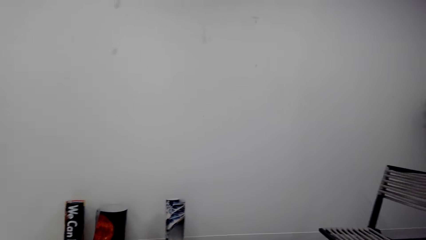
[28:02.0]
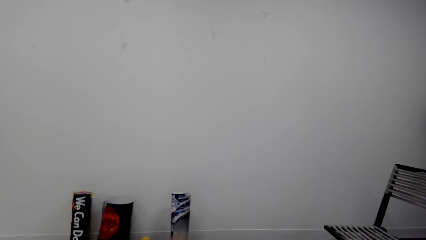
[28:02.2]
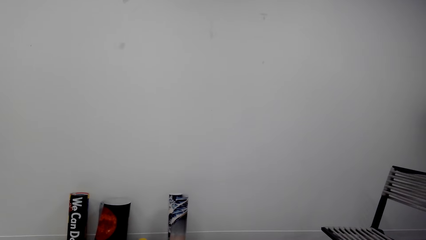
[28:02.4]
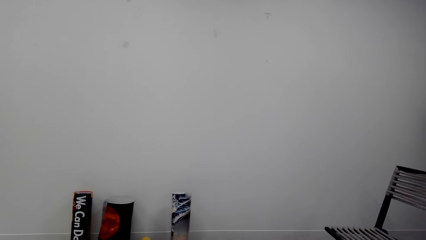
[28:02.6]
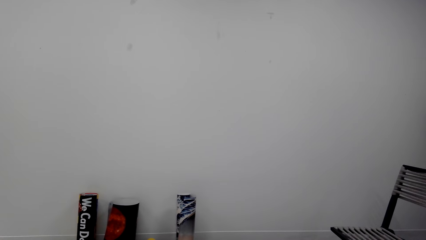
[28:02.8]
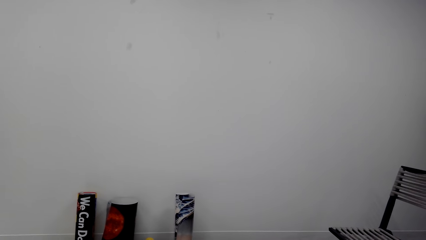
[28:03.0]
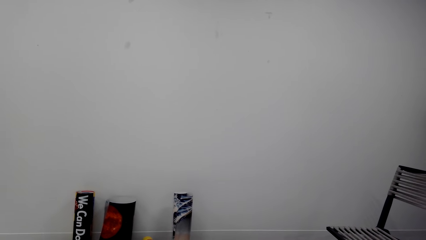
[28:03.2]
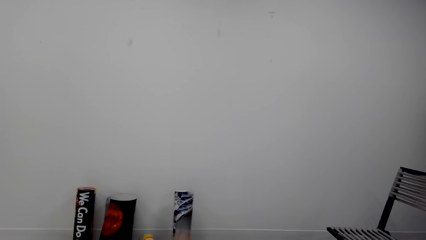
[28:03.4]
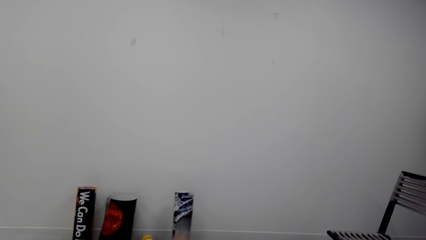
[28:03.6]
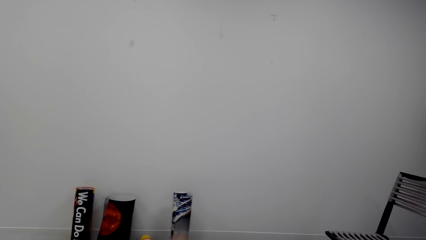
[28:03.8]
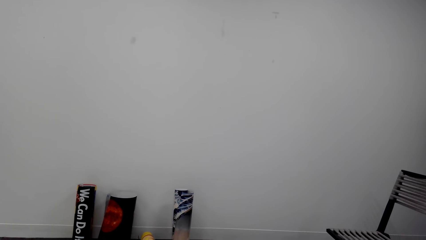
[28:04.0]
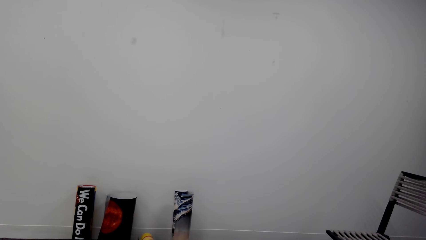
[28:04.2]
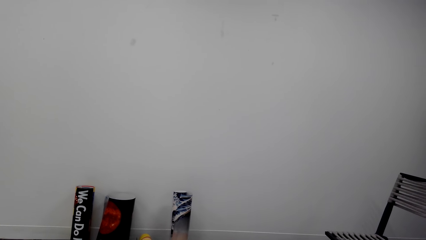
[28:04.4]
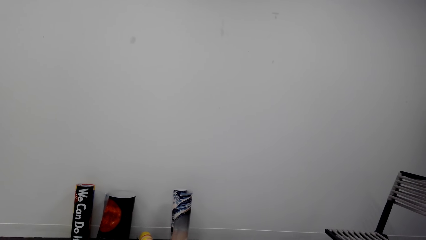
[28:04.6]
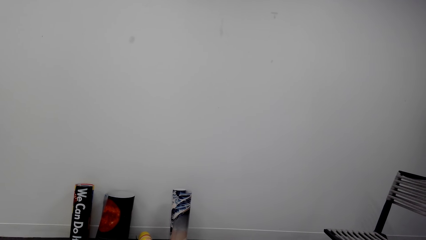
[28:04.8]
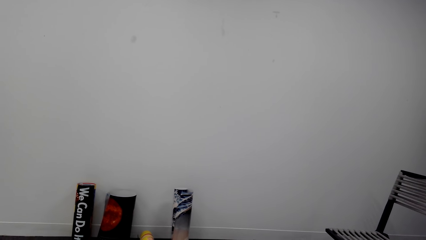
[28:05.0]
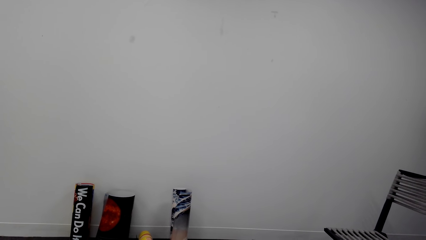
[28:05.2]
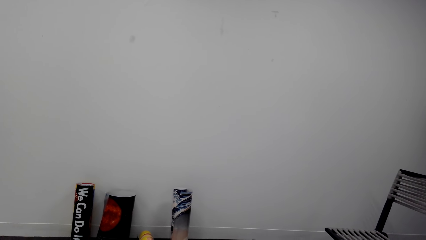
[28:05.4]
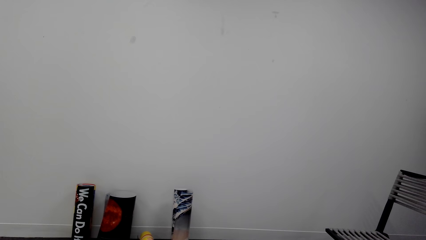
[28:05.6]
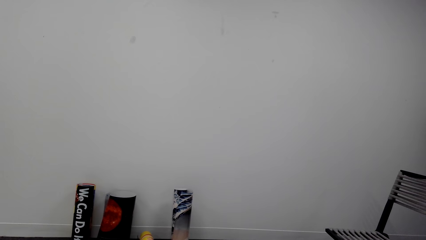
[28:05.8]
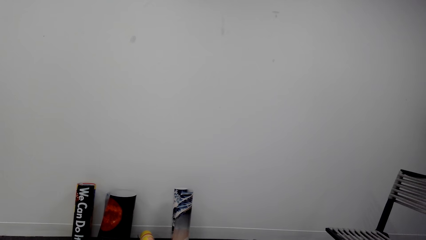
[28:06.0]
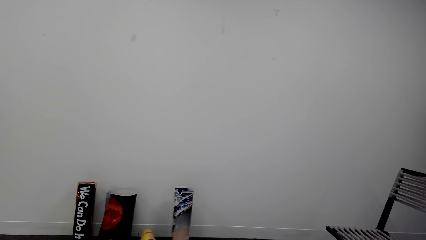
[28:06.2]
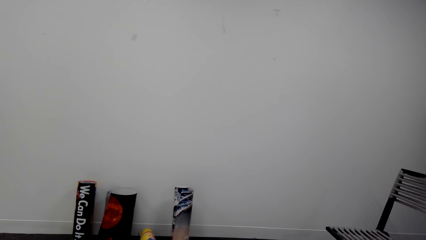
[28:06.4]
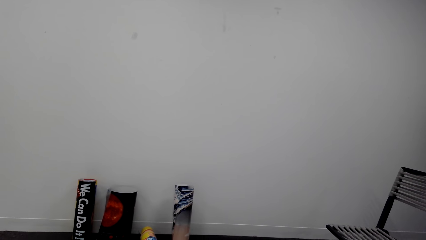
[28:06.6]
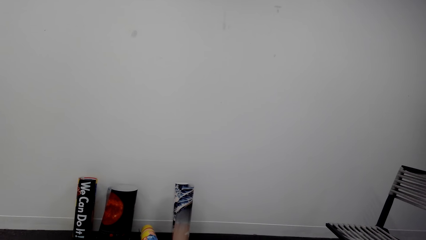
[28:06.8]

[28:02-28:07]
The camera wearer turns forward.

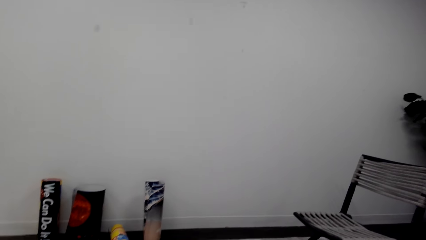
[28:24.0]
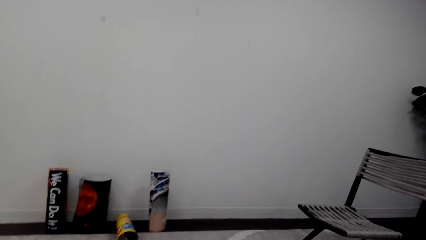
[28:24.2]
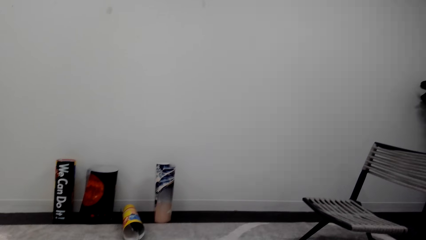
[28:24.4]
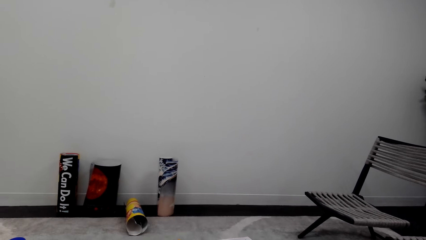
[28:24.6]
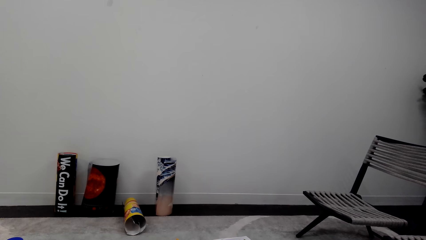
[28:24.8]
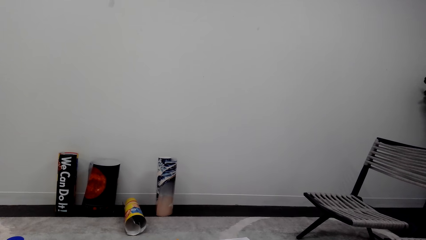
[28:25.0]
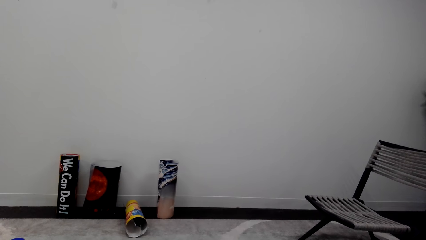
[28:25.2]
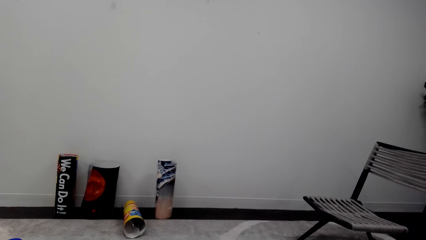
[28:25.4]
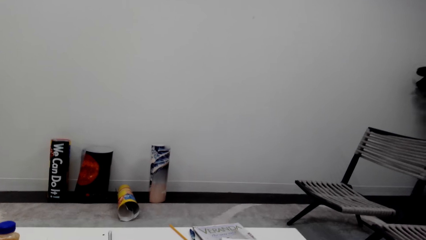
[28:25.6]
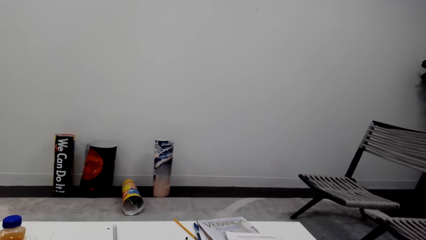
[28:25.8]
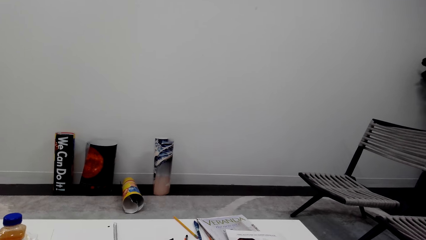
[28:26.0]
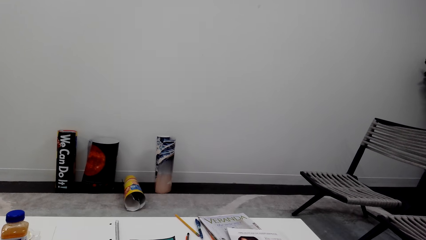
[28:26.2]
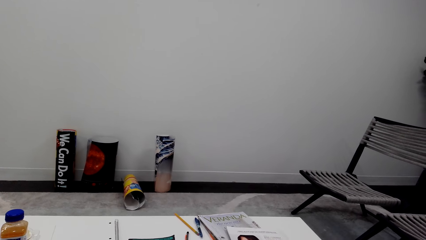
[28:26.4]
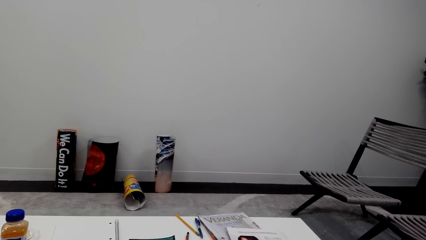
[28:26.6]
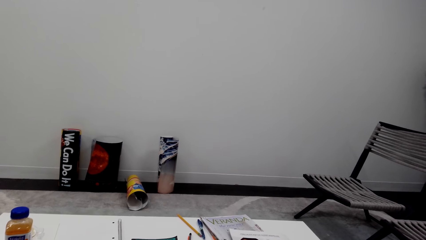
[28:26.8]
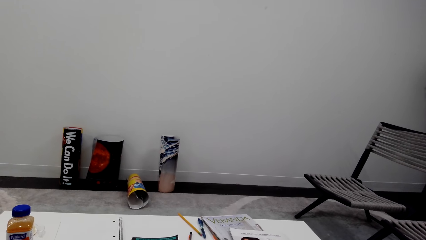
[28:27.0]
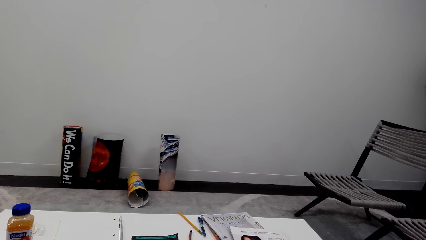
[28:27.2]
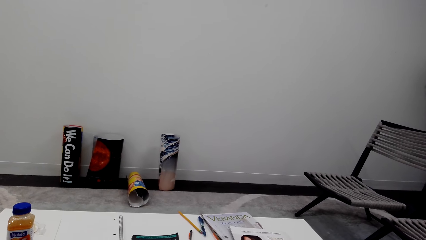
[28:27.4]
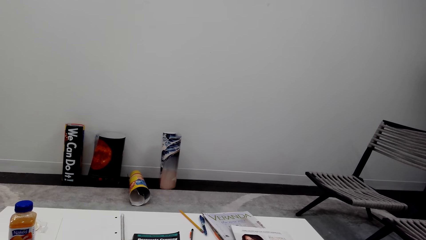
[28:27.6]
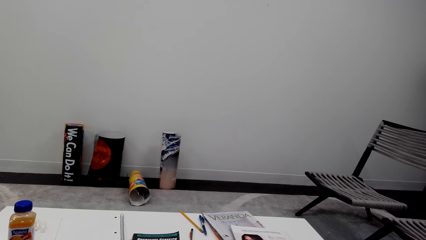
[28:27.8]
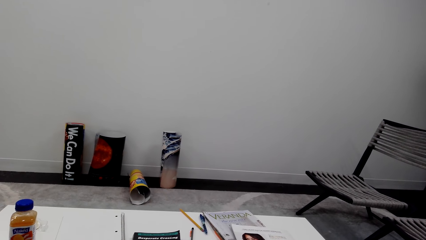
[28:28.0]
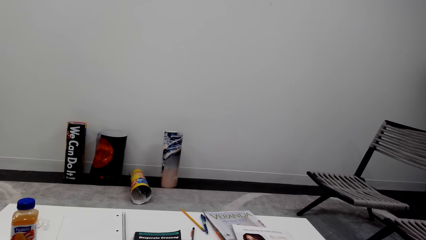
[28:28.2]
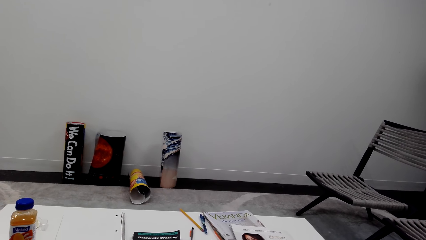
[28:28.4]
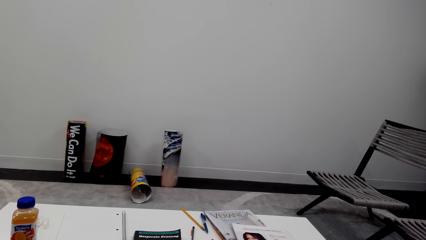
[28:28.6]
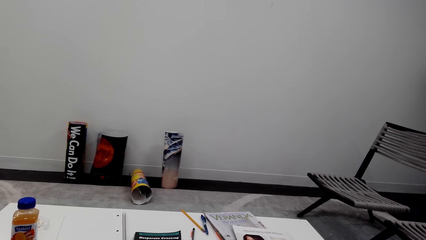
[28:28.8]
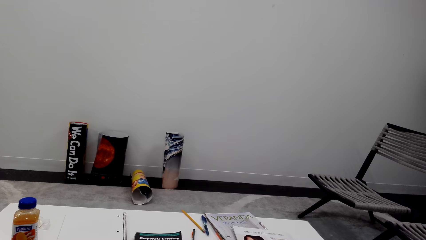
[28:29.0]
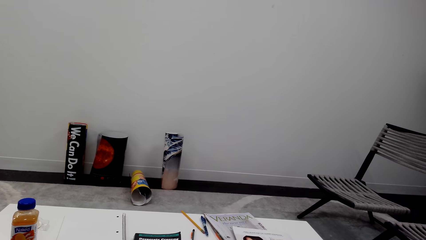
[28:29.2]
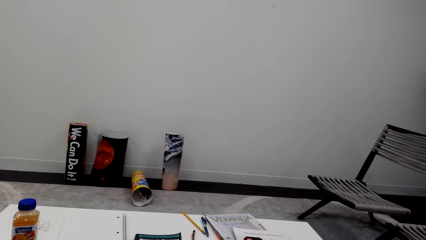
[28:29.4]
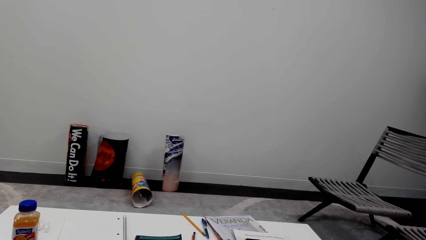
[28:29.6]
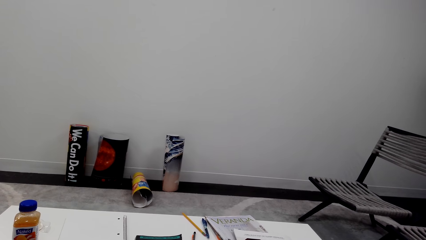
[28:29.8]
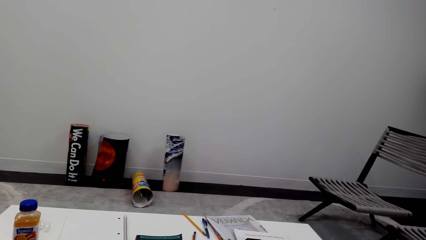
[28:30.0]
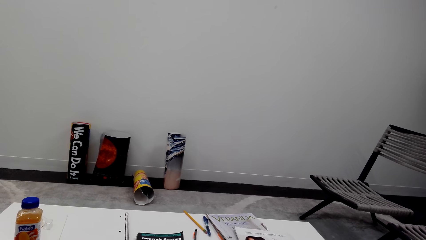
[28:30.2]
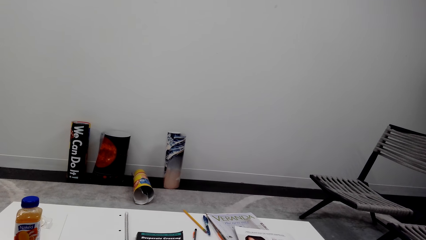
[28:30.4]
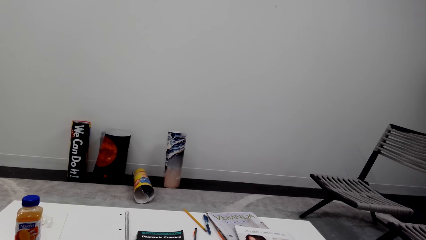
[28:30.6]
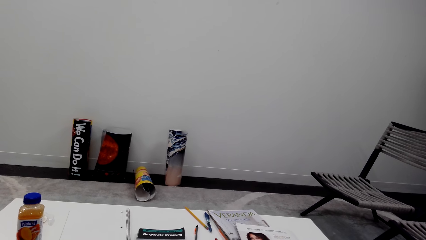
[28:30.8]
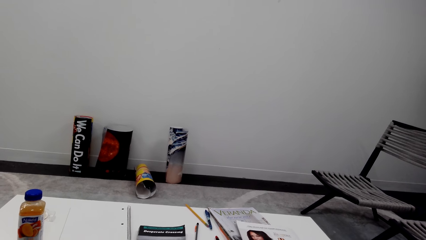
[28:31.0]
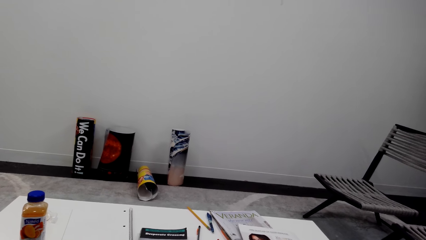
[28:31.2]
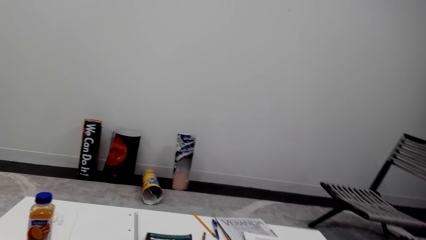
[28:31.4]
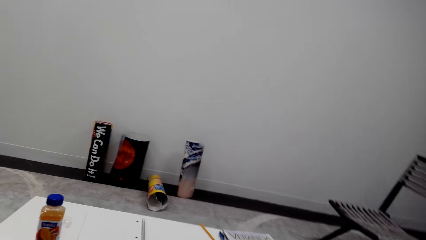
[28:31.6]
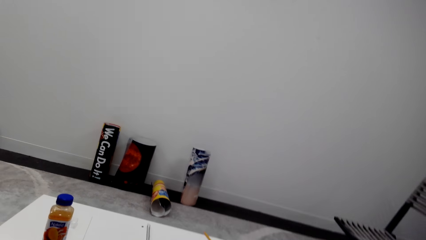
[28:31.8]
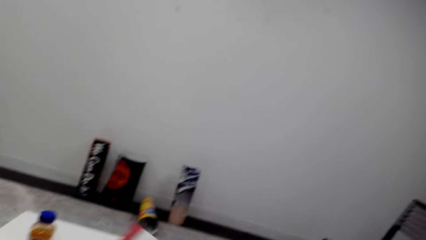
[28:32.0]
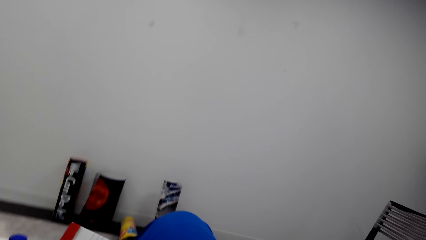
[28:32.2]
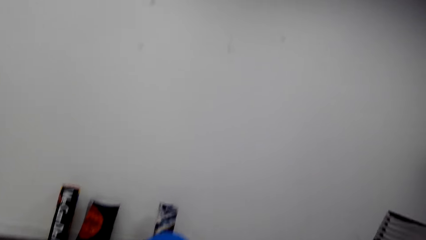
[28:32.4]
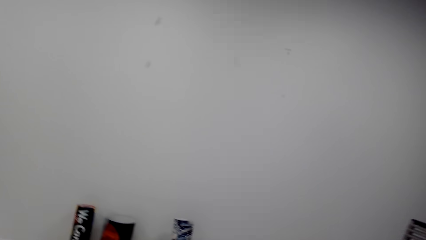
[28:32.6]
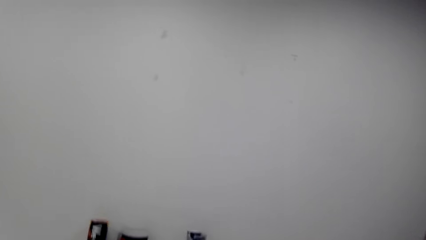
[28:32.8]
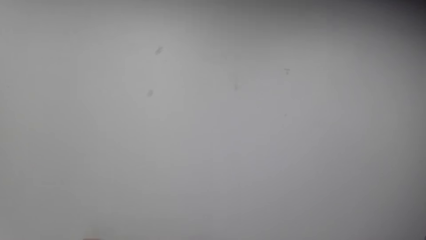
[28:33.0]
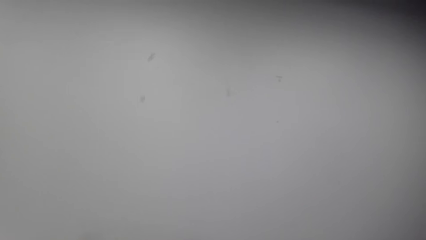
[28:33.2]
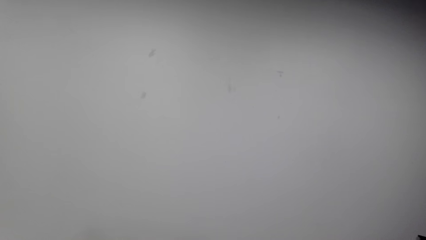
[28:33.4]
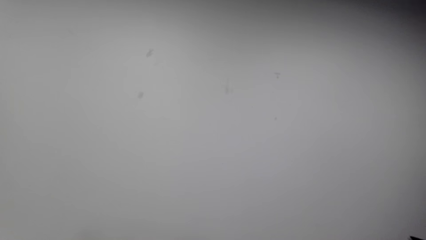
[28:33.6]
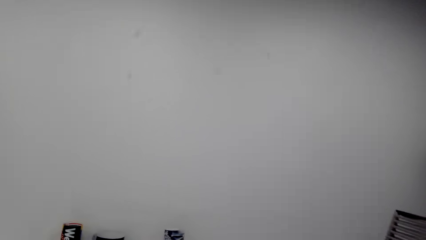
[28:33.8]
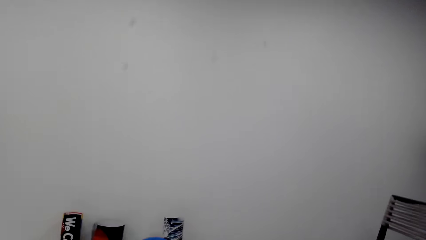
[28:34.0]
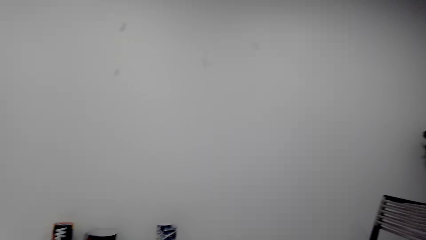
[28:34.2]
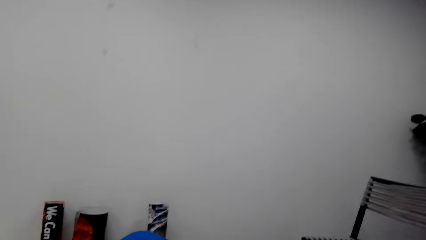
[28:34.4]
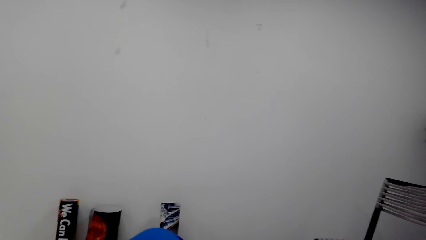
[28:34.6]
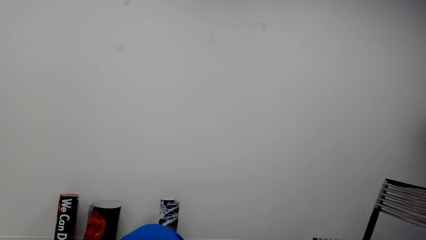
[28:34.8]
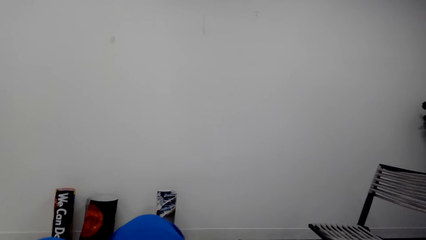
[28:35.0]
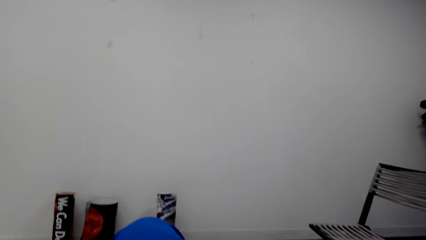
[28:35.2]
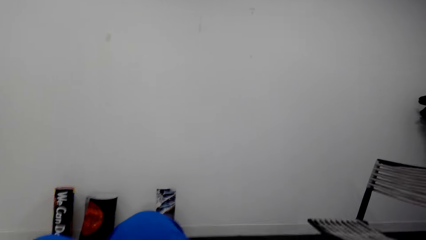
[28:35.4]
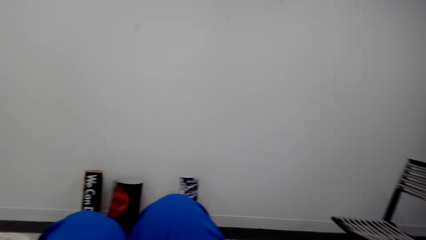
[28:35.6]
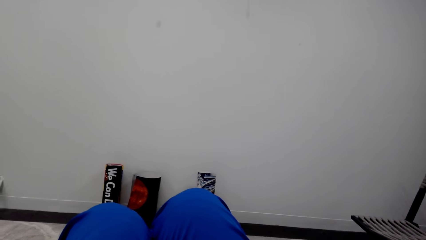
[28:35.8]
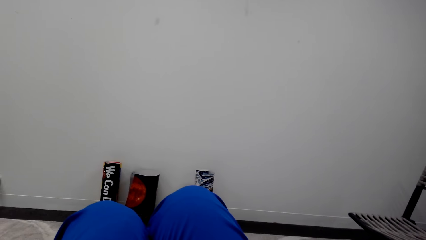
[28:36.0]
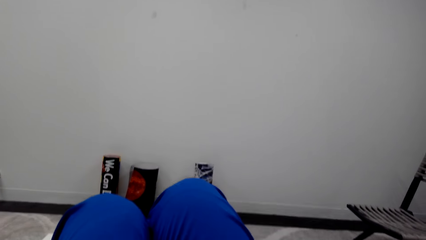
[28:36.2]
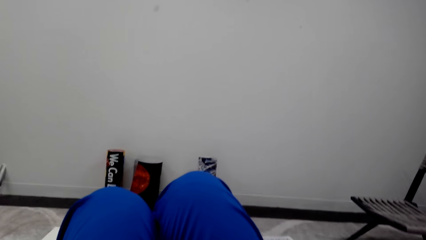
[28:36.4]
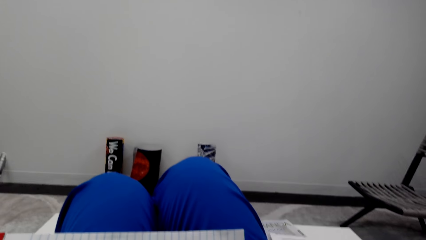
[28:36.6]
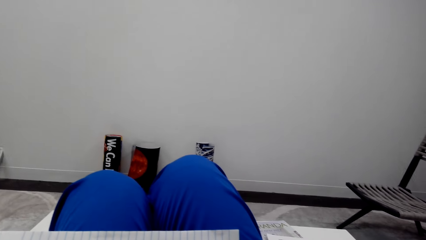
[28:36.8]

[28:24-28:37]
The camera wearer converses. They fold their legs closer to the table.
